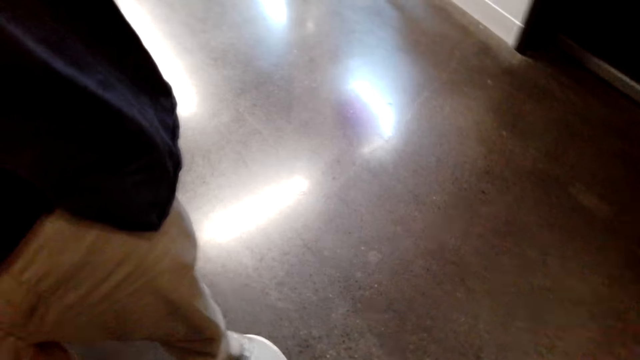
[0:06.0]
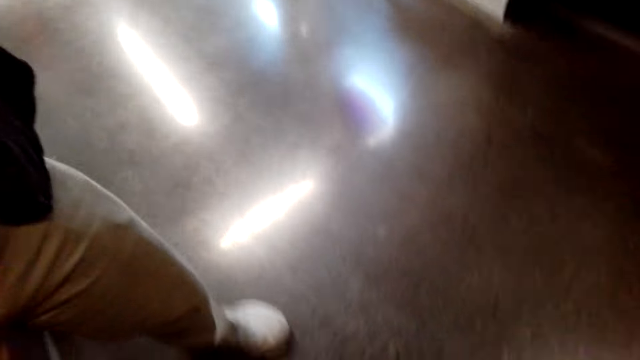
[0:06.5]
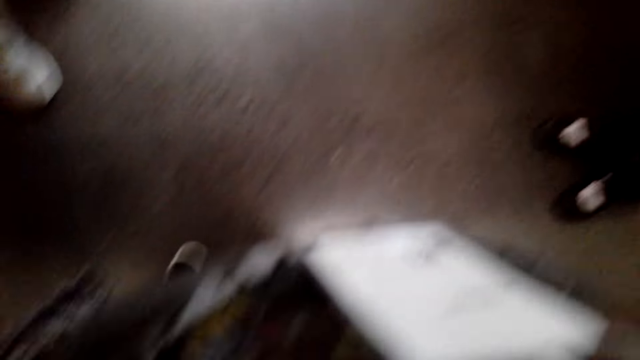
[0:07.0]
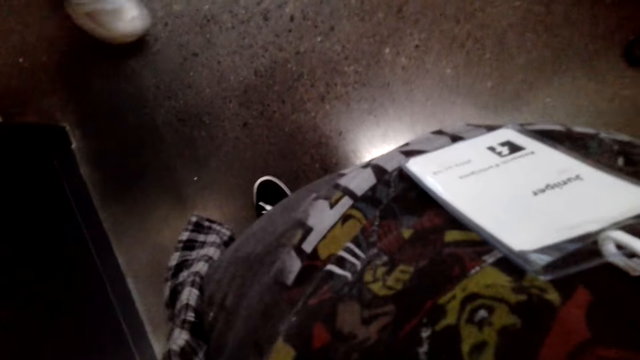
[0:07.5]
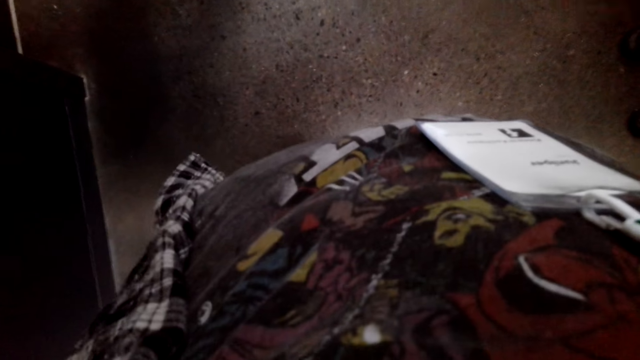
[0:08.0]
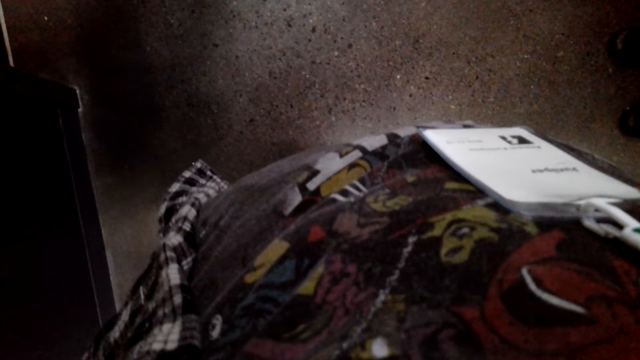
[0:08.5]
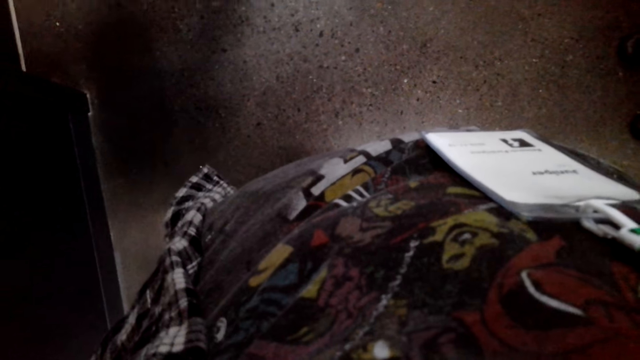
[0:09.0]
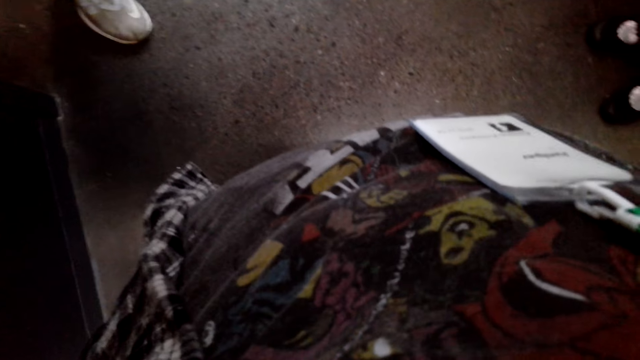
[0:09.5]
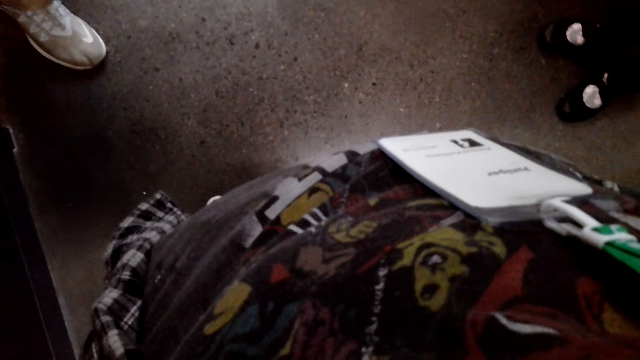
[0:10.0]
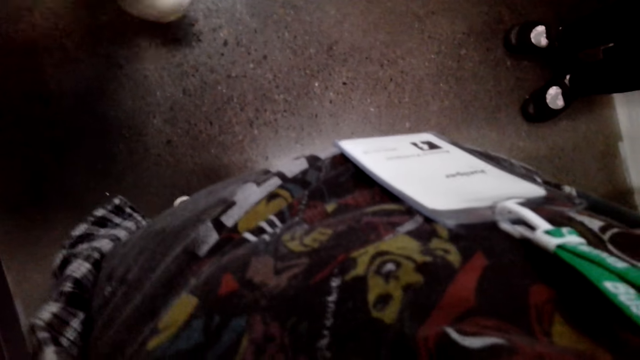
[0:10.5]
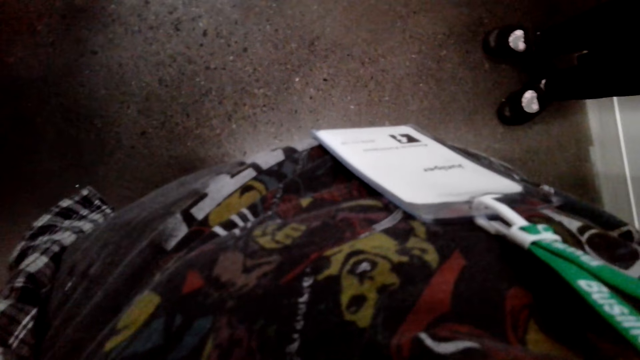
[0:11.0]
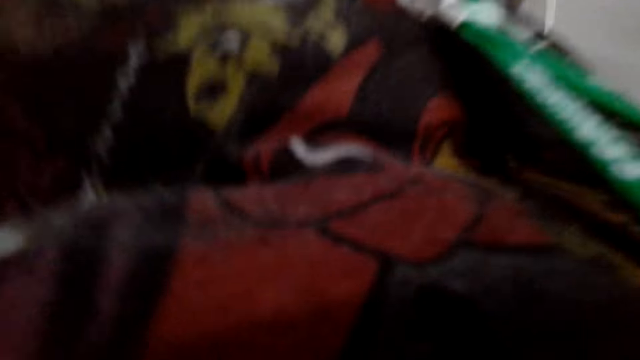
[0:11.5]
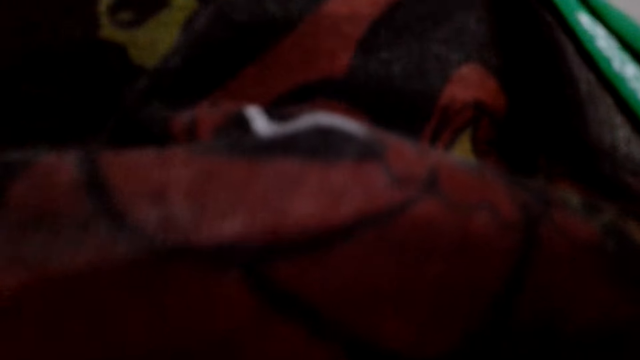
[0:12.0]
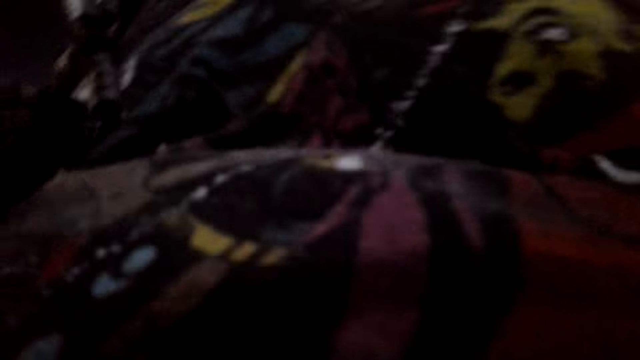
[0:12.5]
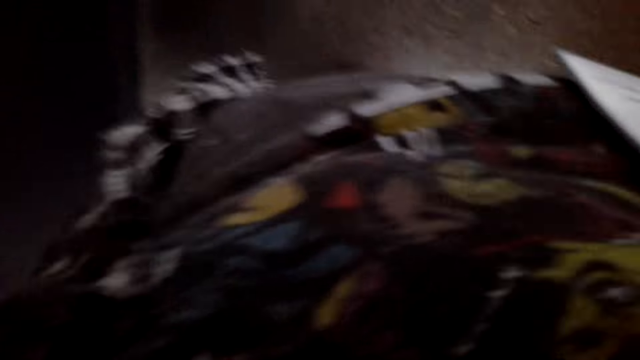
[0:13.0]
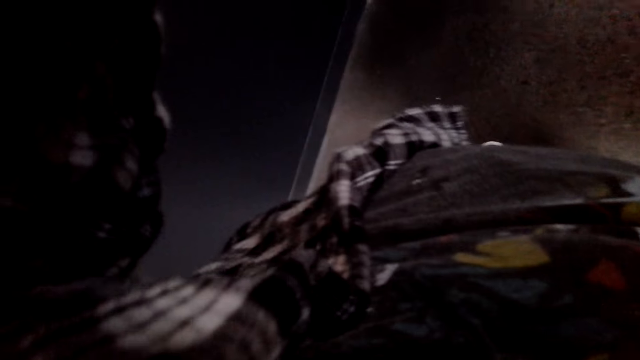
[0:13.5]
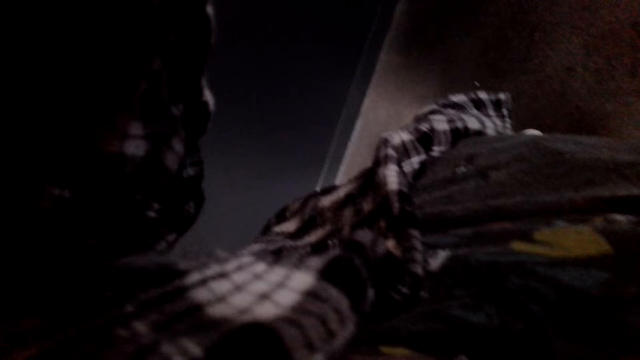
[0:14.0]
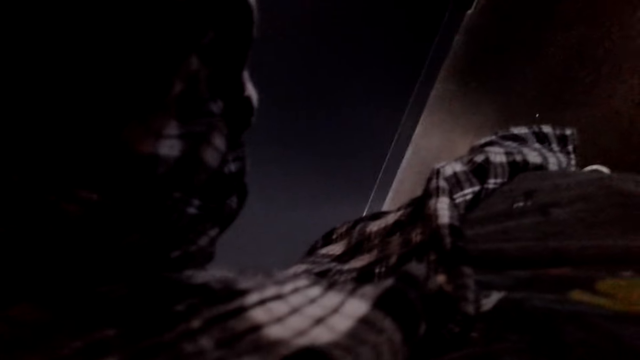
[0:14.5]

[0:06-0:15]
A man moves. The camera wearer adjusts the camera.

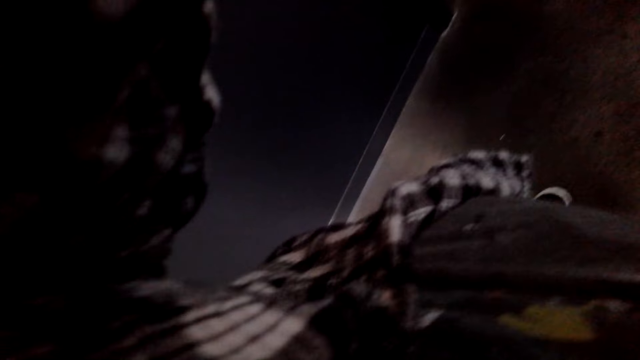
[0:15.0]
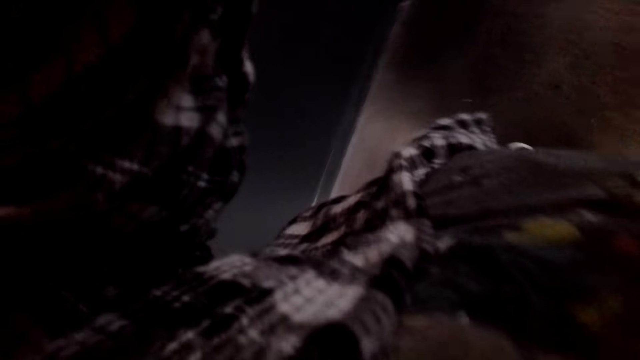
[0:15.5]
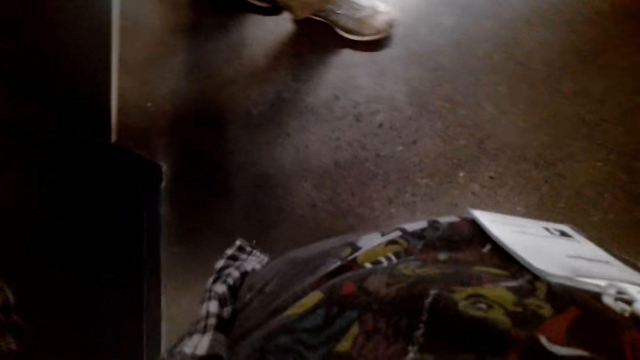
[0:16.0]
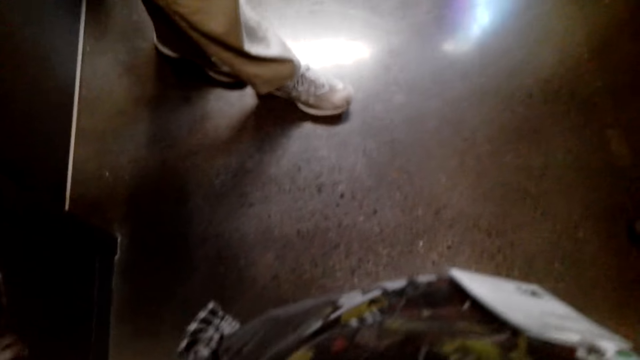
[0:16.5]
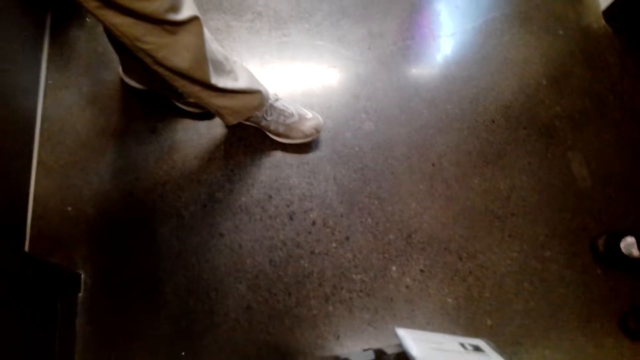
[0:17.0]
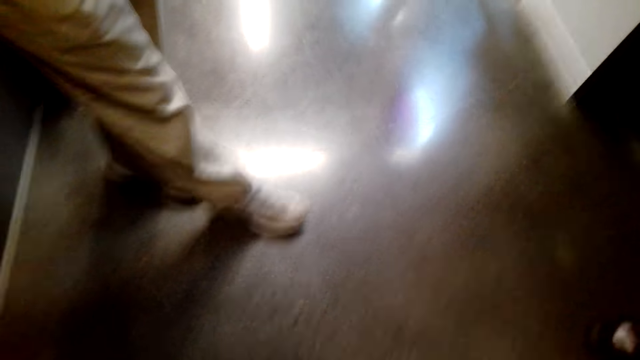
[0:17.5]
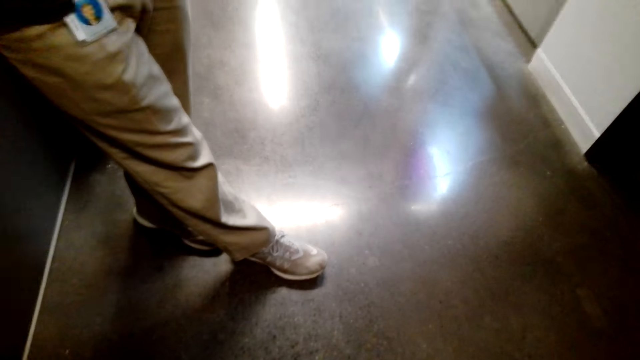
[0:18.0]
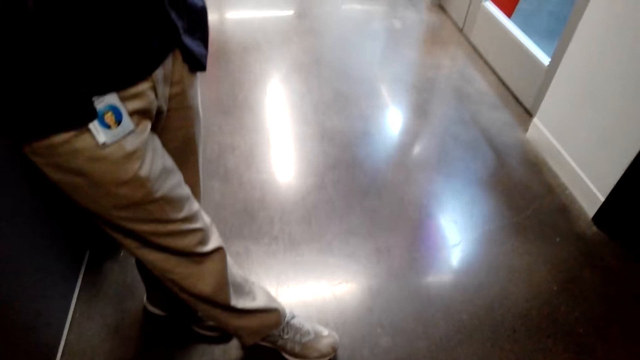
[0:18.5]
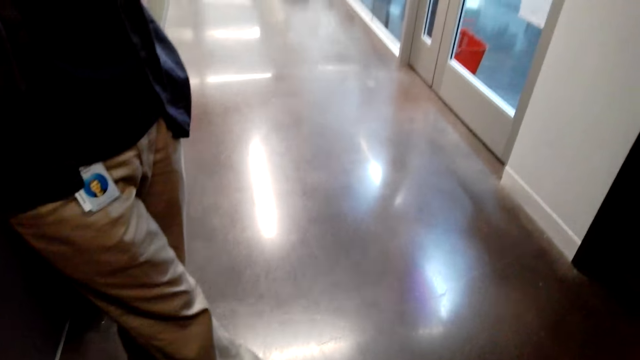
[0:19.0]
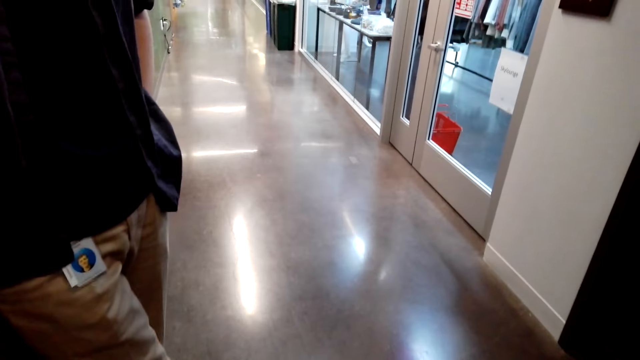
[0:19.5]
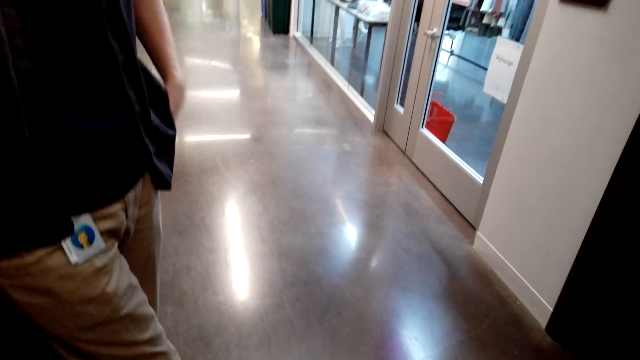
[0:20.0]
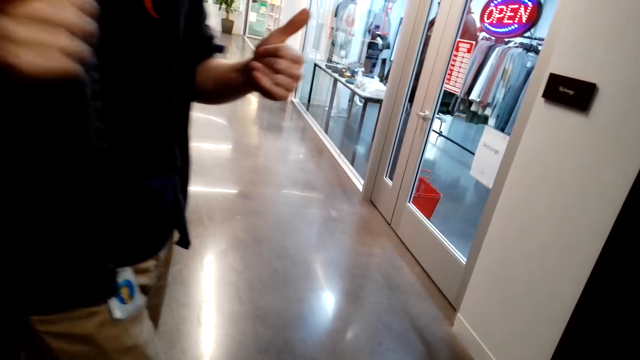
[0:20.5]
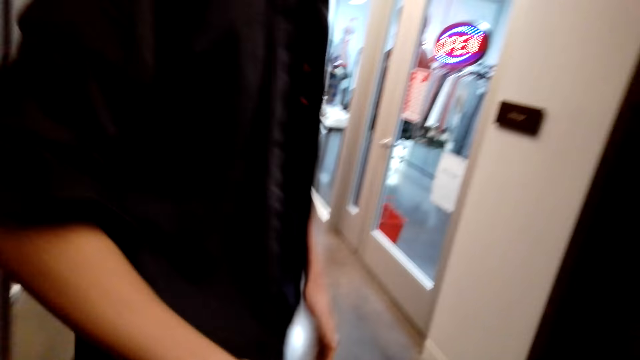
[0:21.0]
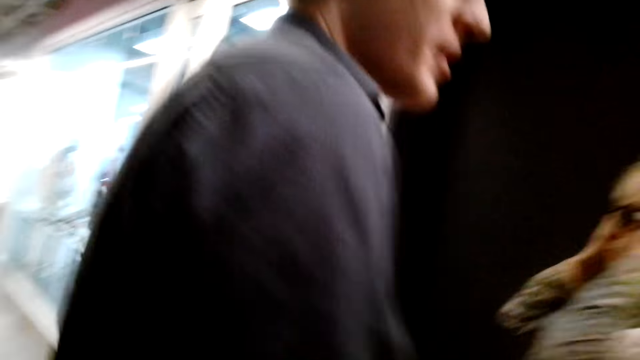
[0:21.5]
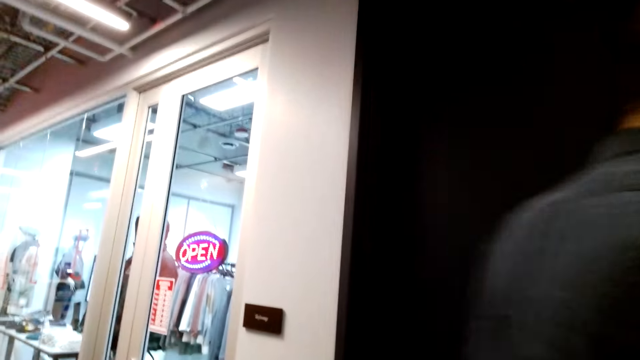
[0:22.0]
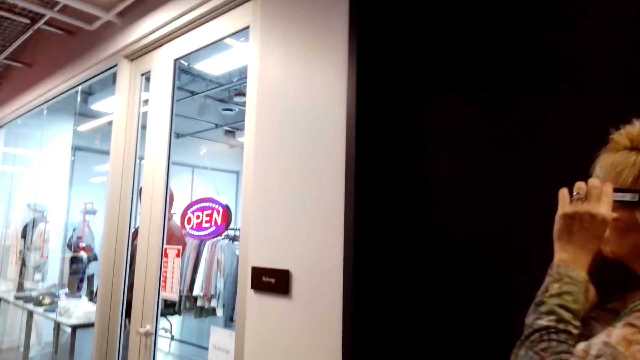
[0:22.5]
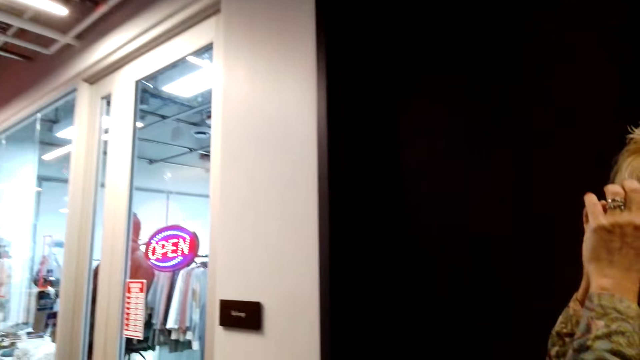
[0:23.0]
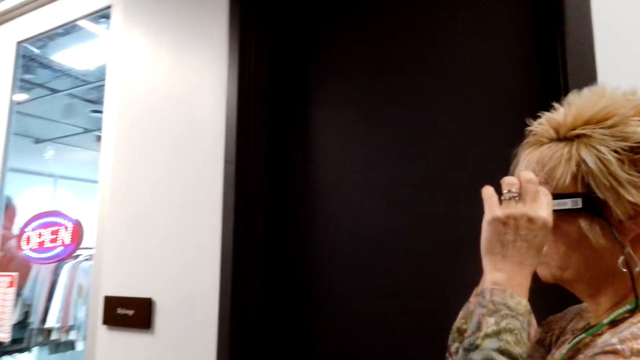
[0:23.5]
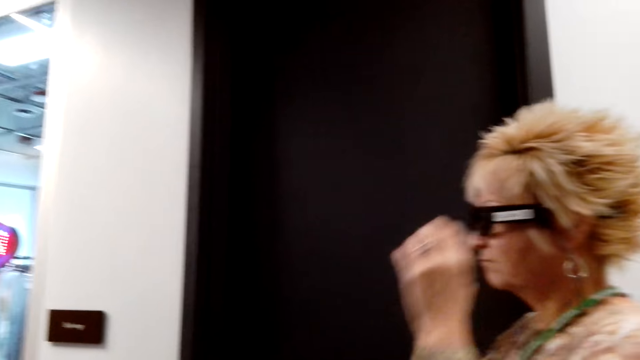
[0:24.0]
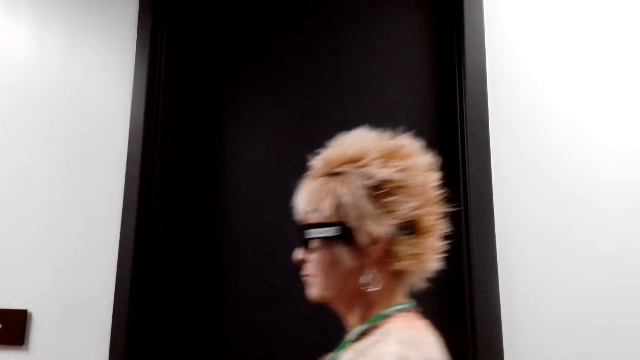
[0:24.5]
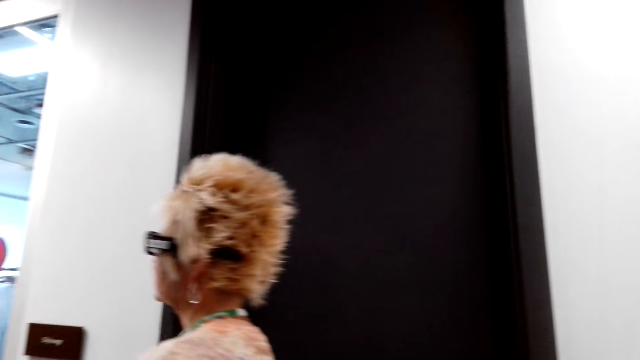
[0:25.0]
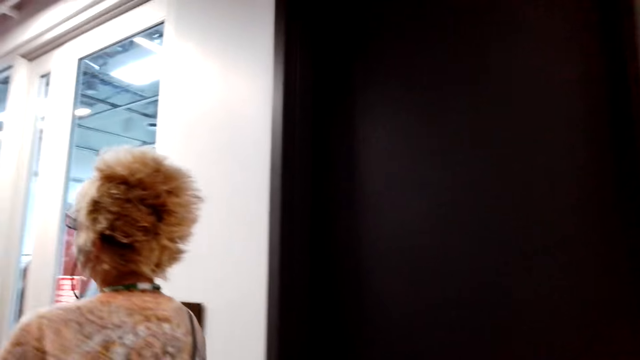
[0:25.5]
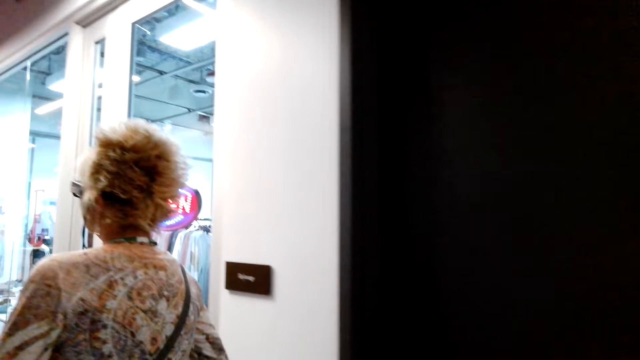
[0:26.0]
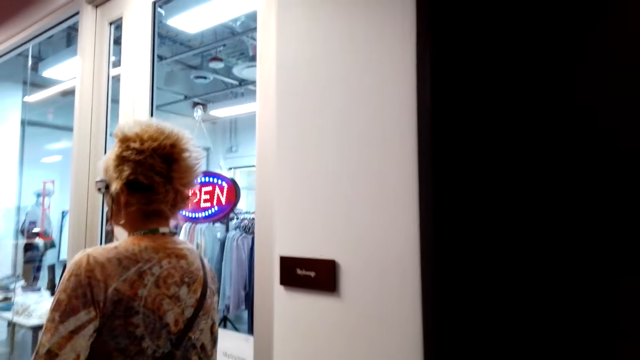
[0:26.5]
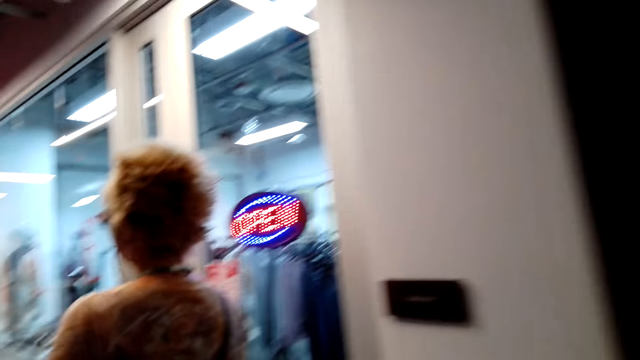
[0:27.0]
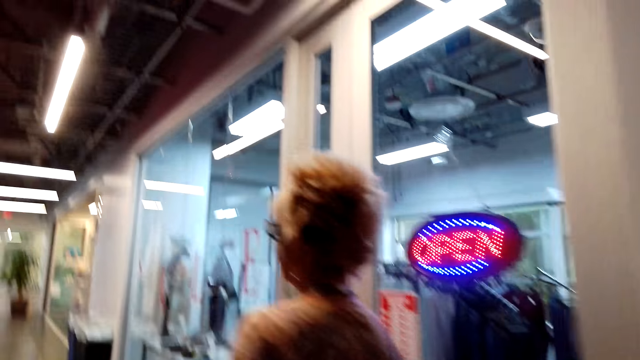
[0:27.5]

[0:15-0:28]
The camera wearer looks ahead. A man leans on the wall. The man lifts a hand and moves around. A woman adjusts her glasses. The woman walks around.
